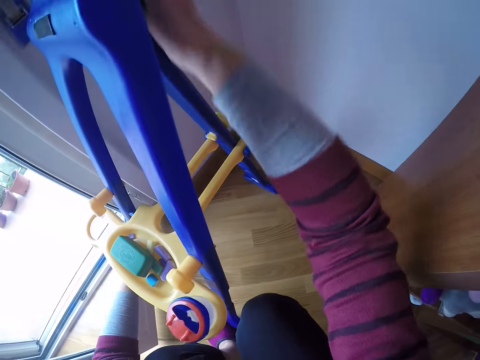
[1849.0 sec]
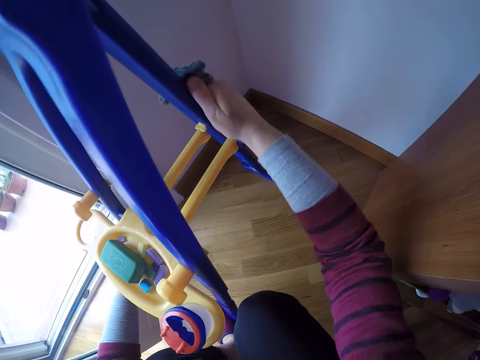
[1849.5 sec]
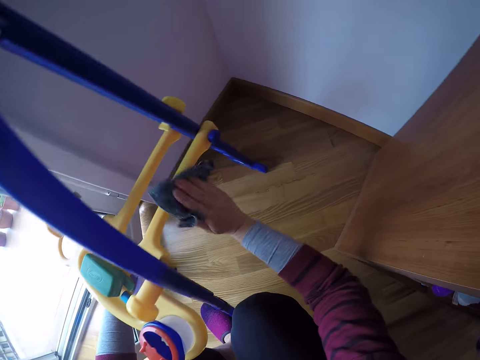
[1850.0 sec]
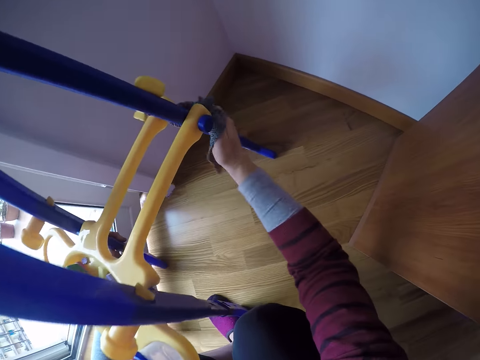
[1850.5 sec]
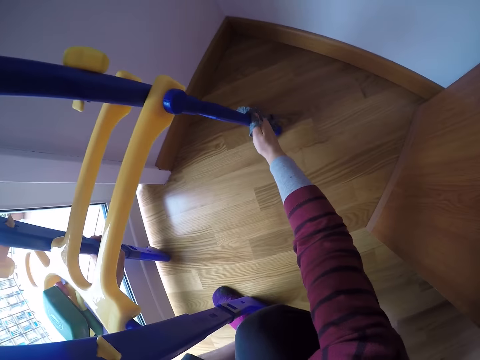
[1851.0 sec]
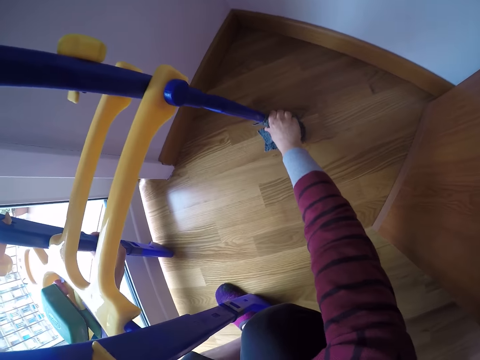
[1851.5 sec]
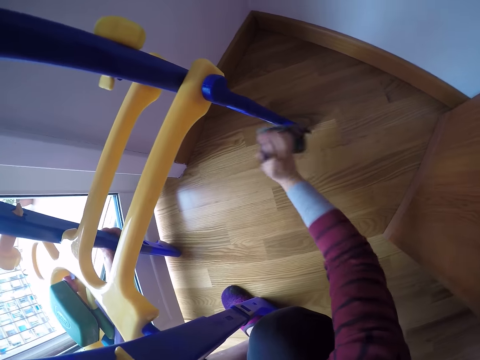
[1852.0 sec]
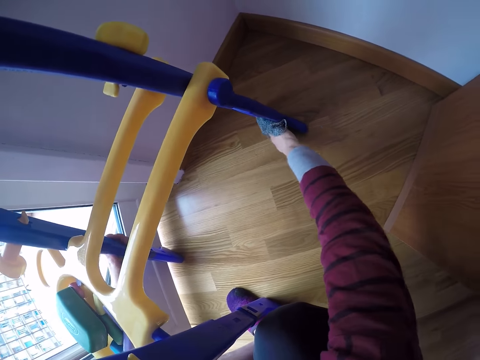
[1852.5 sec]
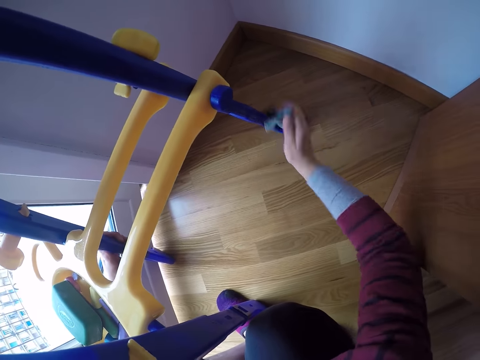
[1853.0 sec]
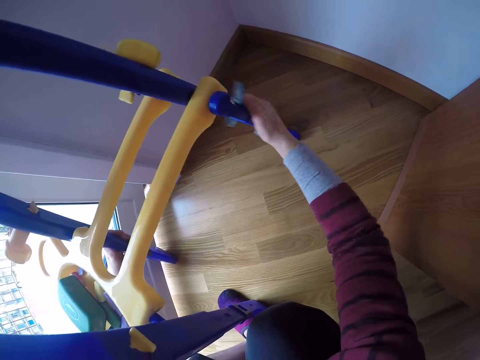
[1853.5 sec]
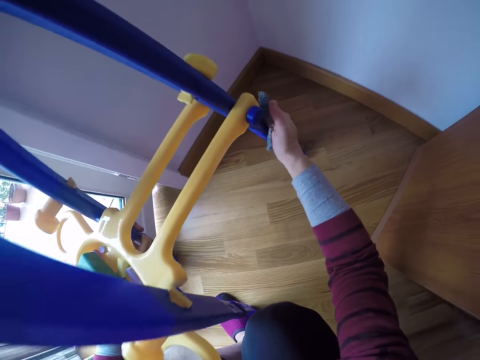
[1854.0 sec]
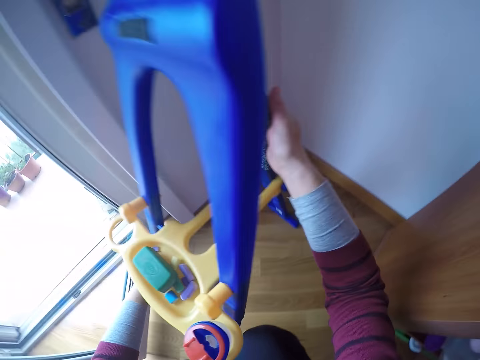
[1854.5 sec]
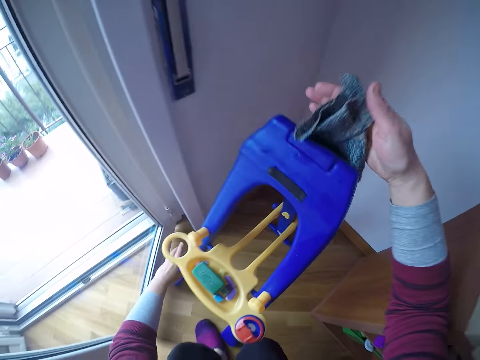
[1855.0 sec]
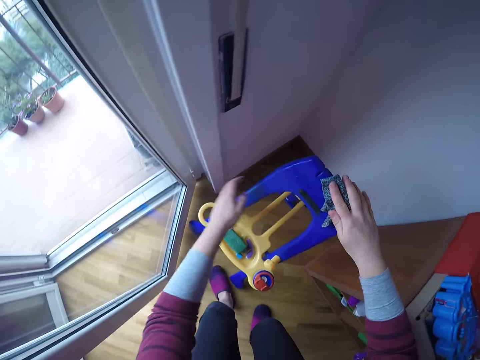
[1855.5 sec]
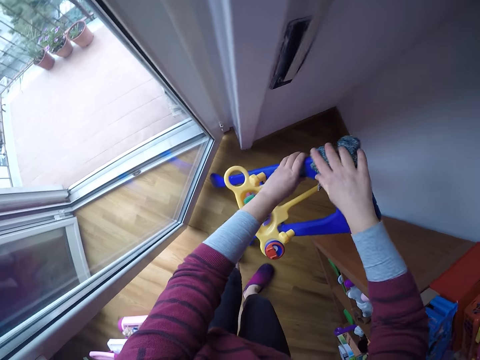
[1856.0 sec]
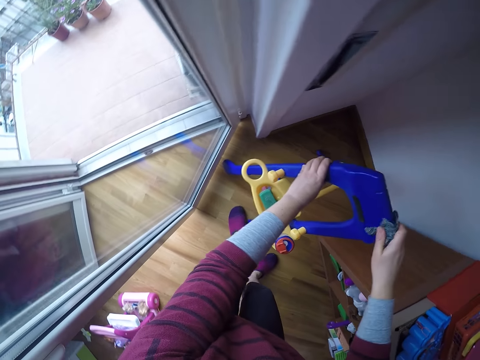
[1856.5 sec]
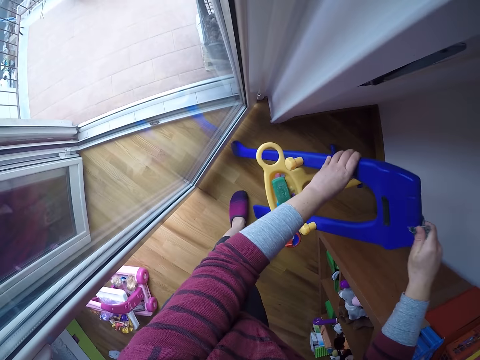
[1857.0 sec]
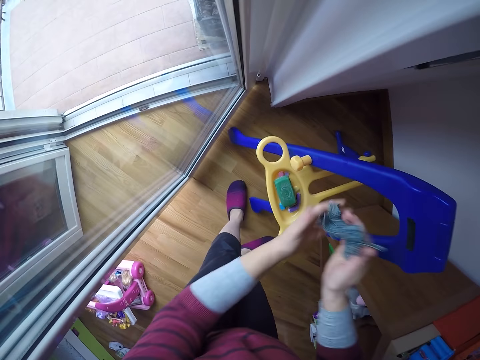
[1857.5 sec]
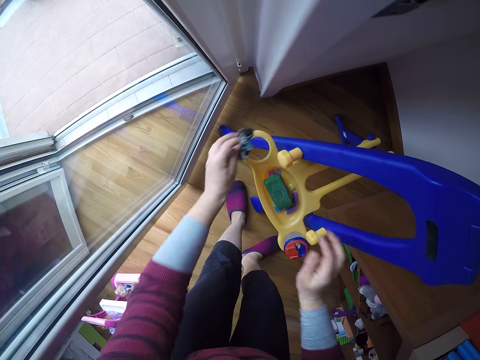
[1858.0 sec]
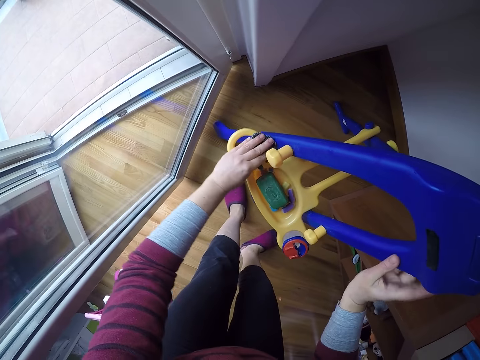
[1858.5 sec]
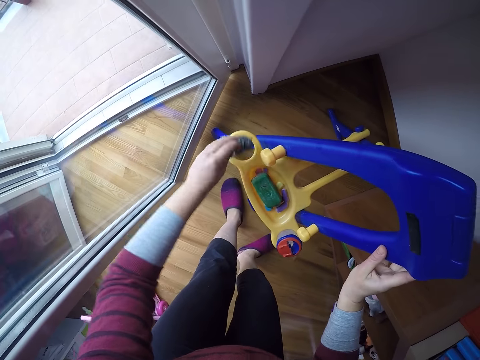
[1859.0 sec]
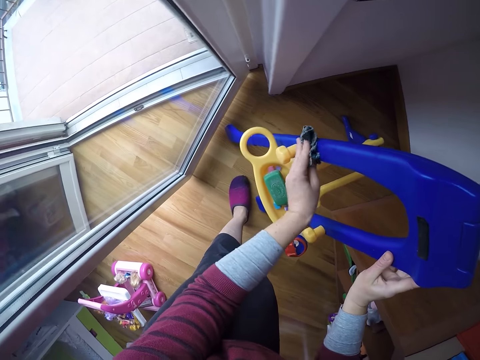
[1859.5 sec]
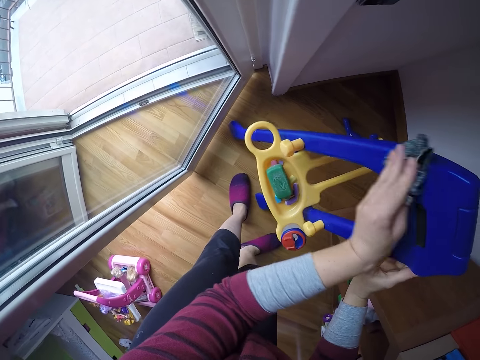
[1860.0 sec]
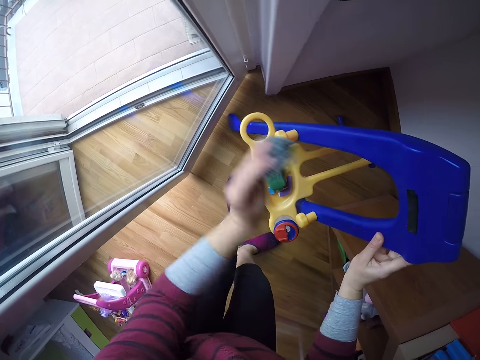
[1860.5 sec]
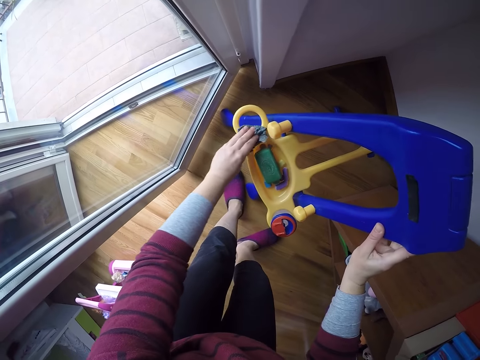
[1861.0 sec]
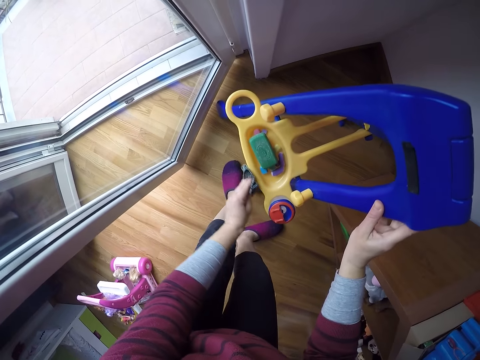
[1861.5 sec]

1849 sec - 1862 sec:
The camera wearer wipes the easel or stand with a cloth or rag. She moves upwards. She passes the rag to her left hand. She cleans the stand with the rag in her left hand. She holds the stand with her right hand.

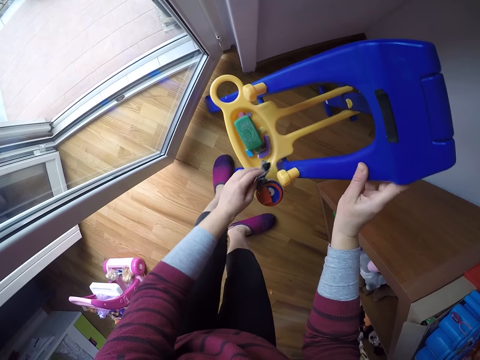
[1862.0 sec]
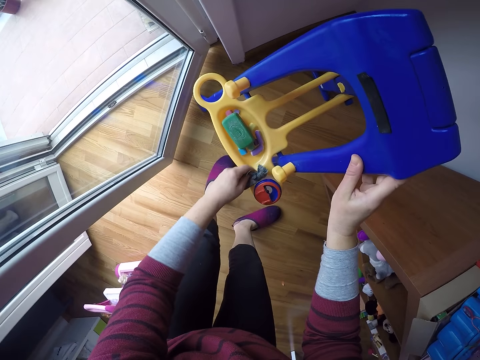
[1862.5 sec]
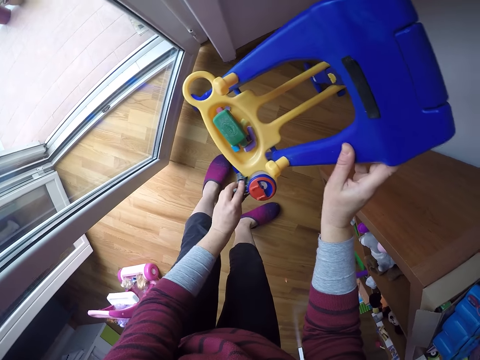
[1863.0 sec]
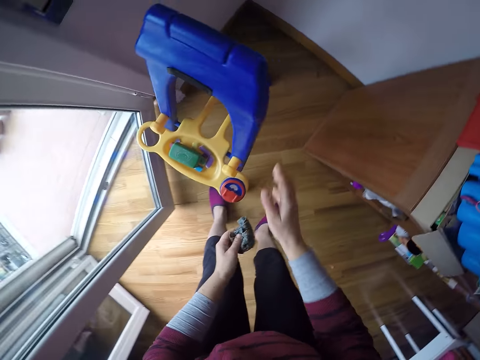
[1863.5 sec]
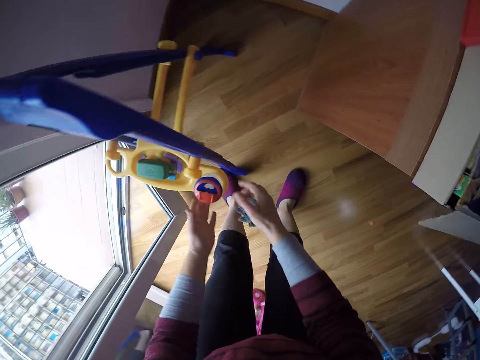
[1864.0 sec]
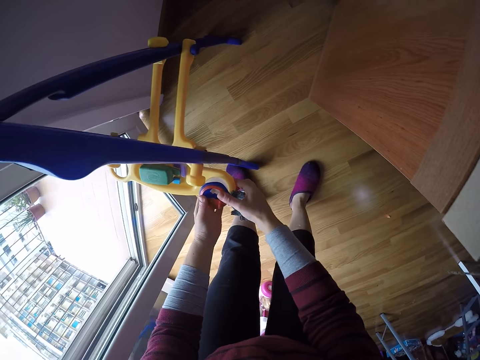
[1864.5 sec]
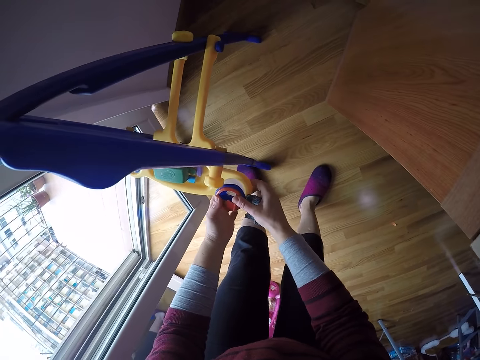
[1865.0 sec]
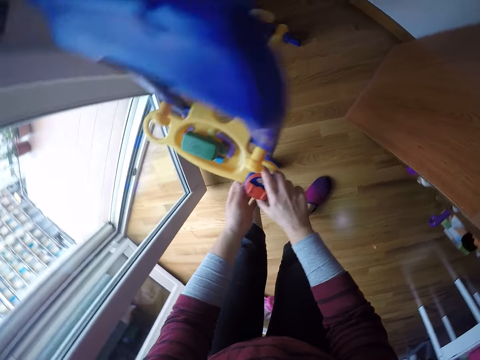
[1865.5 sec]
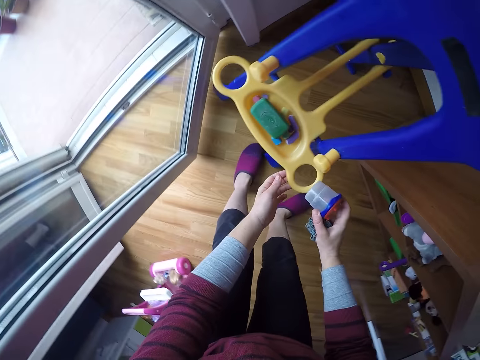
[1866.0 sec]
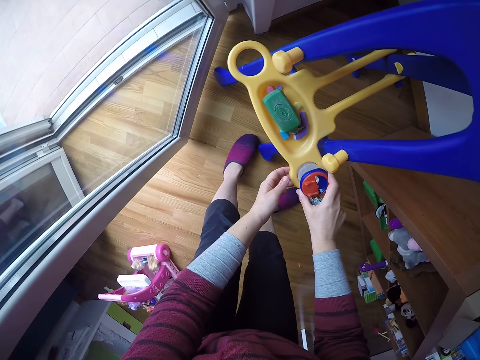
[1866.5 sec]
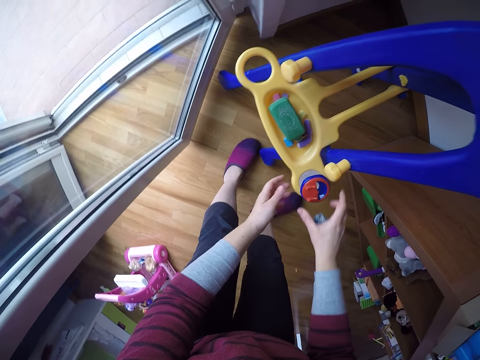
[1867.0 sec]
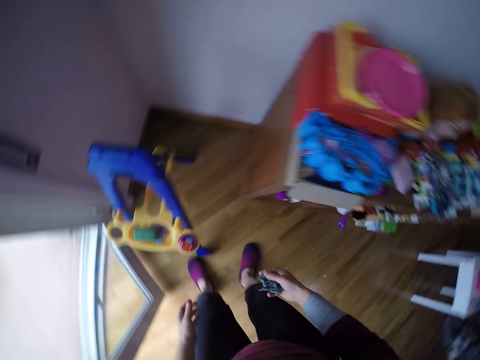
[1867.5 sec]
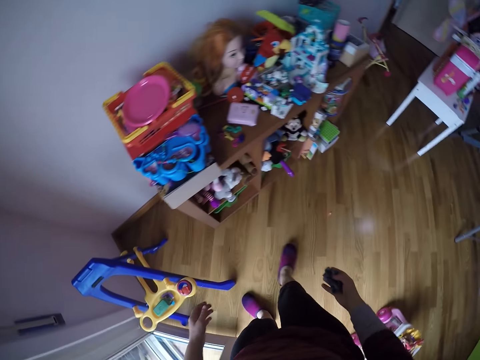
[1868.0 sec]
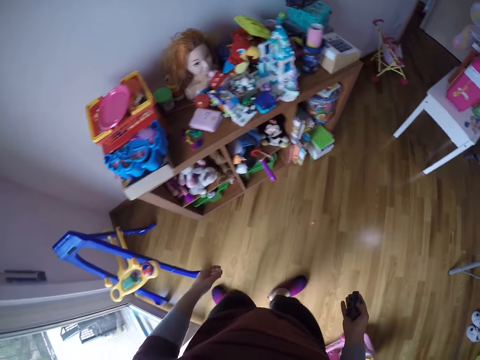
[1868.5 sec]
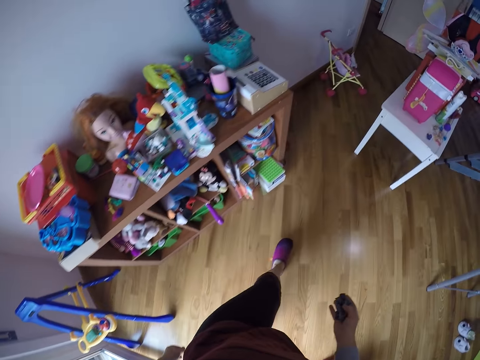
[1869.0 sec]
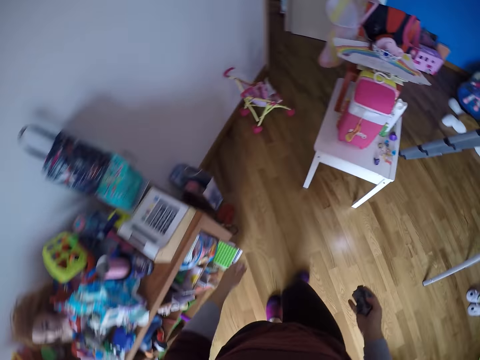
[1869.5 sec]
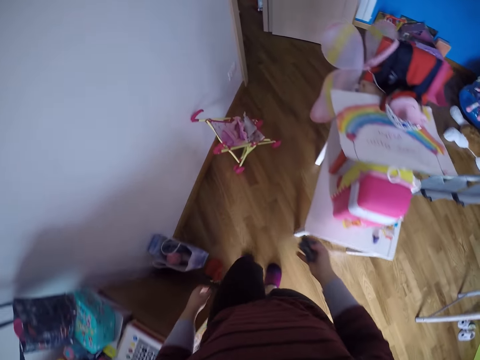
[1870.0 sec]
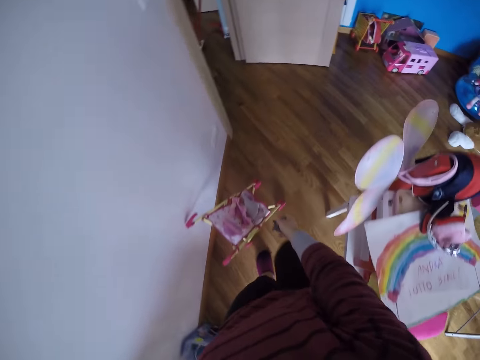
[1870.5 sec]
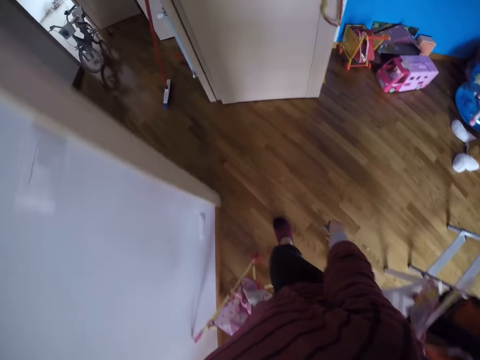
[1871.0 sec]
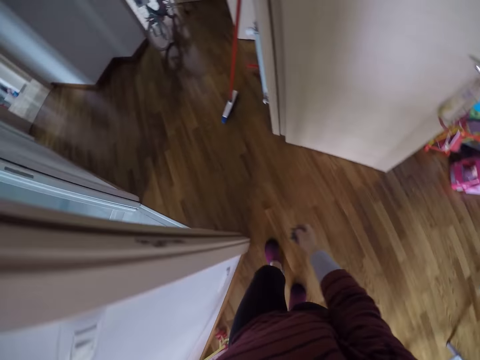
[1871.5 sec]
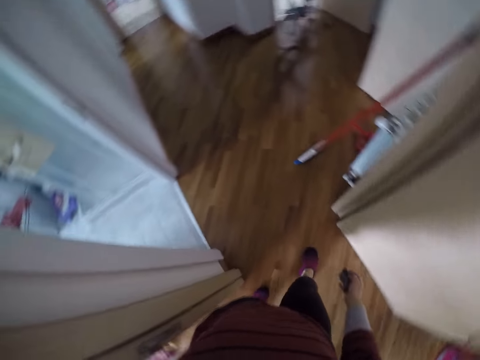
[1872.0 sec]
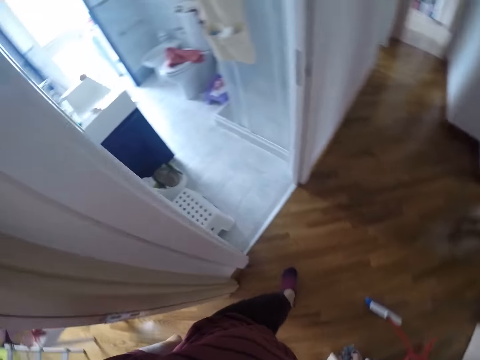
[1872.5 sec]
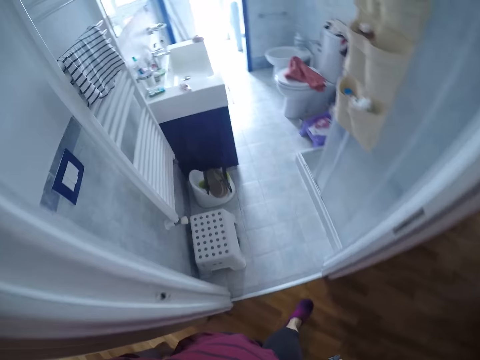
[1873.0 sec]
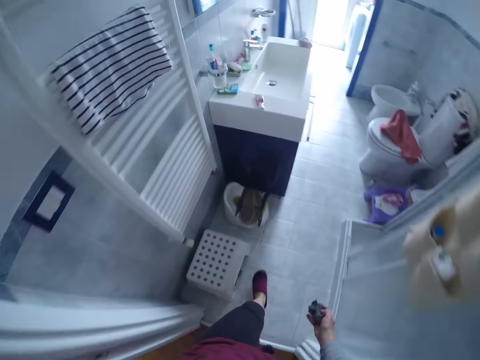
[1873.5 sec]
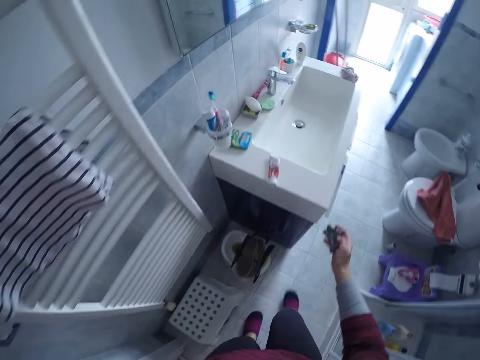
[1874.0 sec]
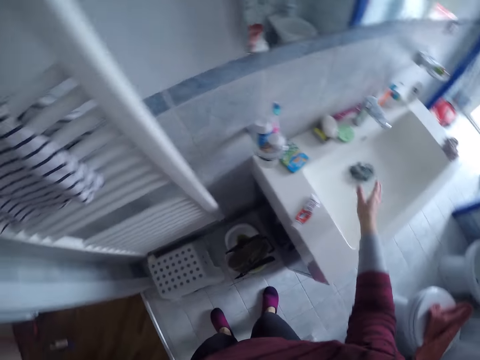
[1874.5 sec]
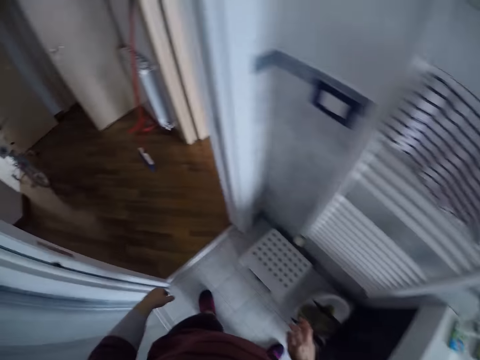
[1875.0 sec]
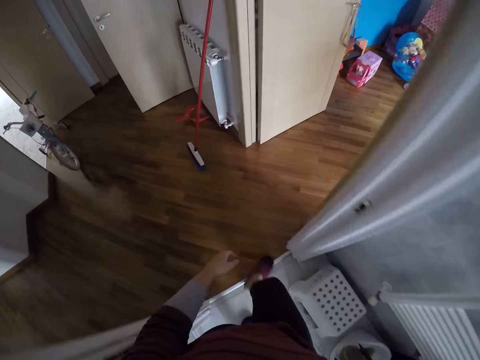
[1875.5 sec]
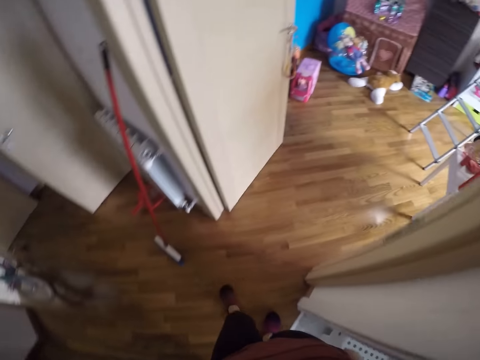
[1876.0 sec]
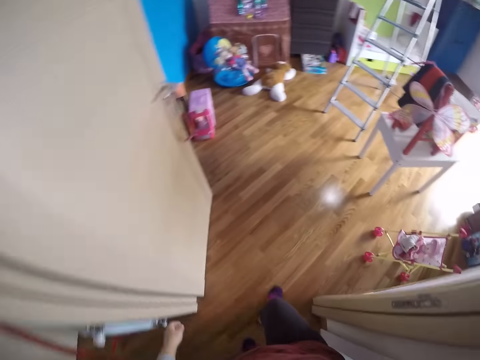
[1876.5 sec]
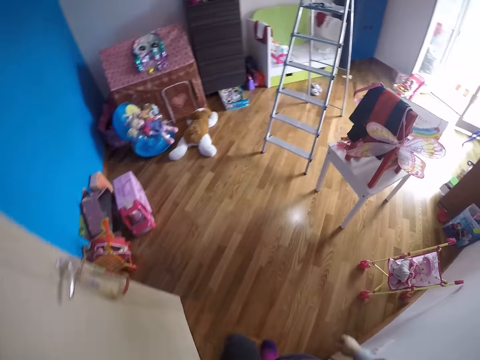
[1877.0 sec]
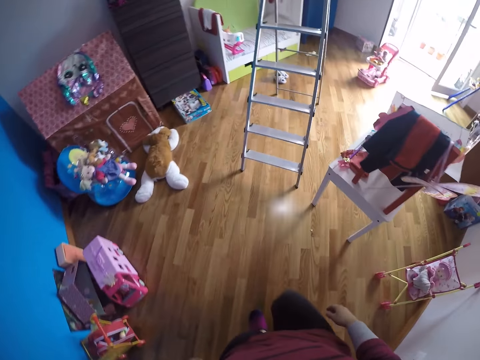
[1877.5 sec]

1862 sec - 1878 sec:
The camera wearer passes the rag to her right hand. She adjusts a container on the easel or stand. She lifts the container from the stand with her right hand. She puts the container on the easel. She turns around and walks into the bathroom. She throws the rag into another sink in the bathroom with her right hand. She turns around and walks to the room.
